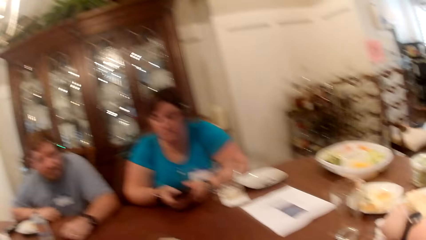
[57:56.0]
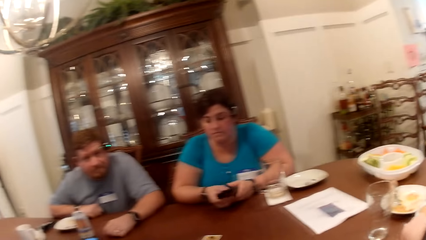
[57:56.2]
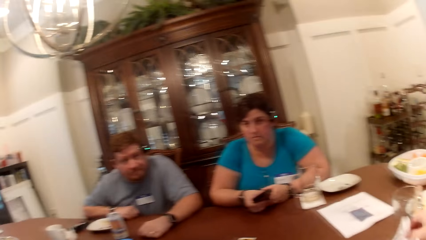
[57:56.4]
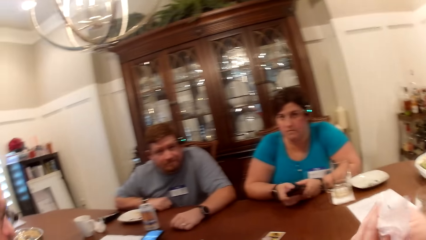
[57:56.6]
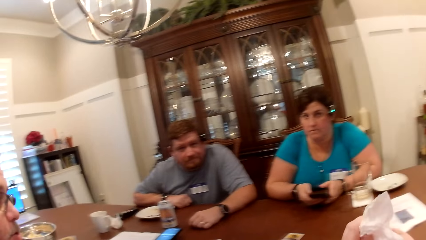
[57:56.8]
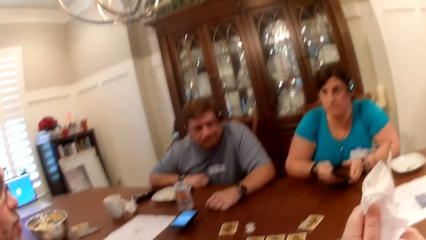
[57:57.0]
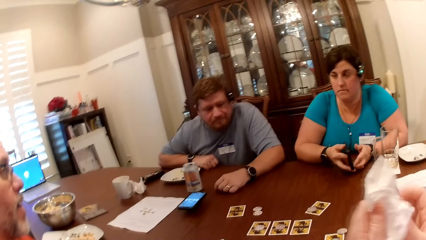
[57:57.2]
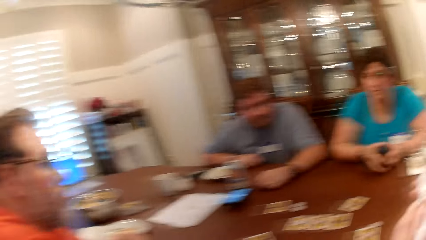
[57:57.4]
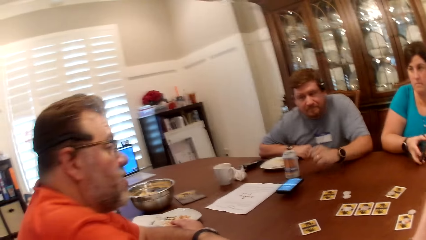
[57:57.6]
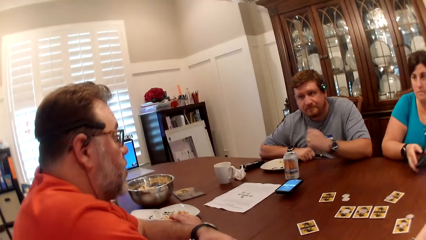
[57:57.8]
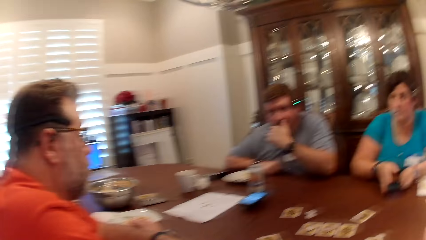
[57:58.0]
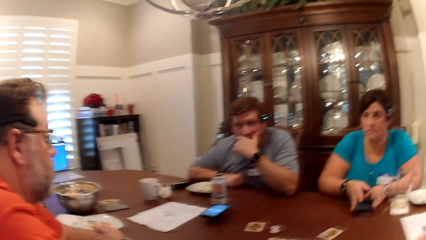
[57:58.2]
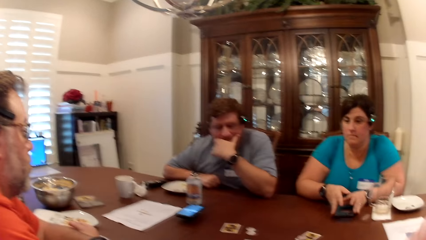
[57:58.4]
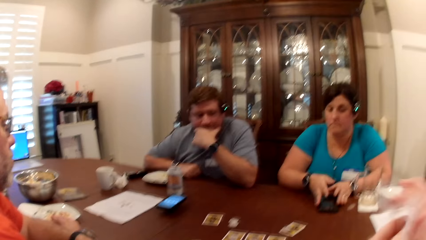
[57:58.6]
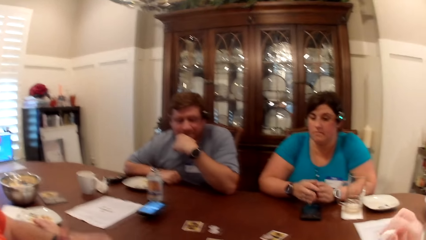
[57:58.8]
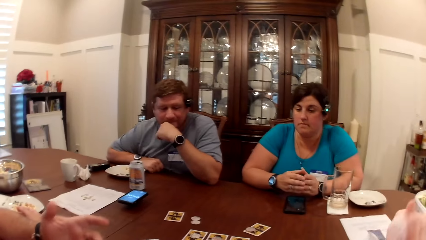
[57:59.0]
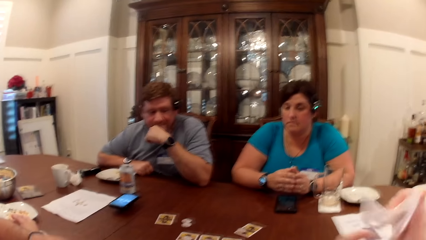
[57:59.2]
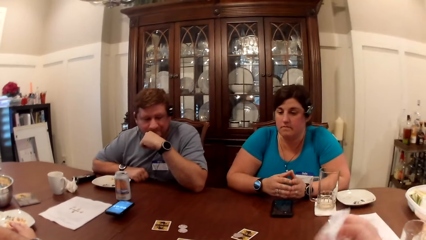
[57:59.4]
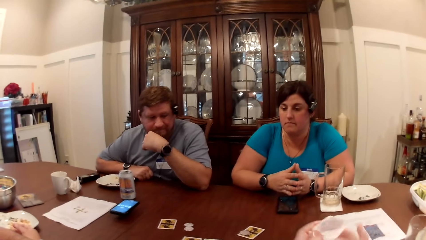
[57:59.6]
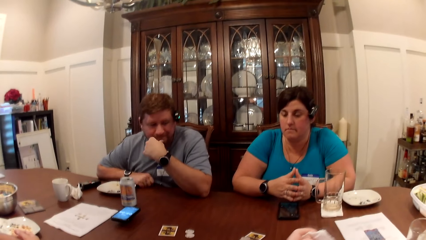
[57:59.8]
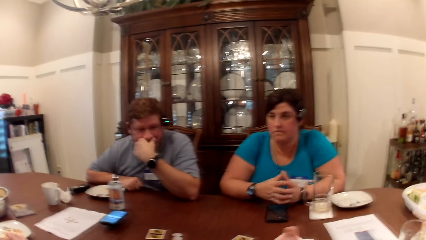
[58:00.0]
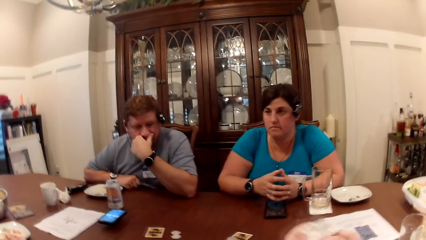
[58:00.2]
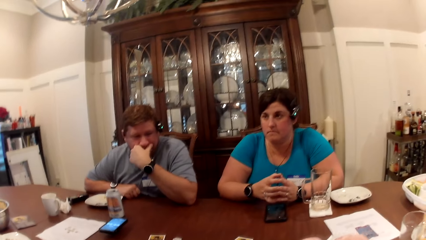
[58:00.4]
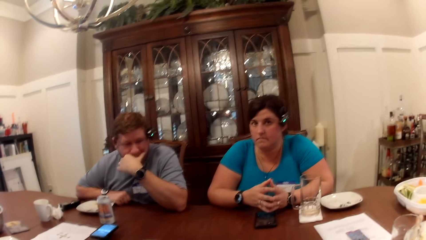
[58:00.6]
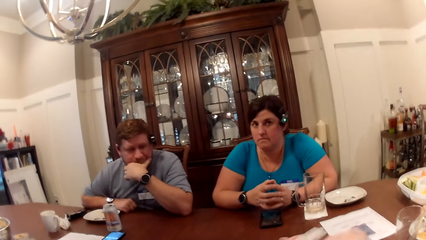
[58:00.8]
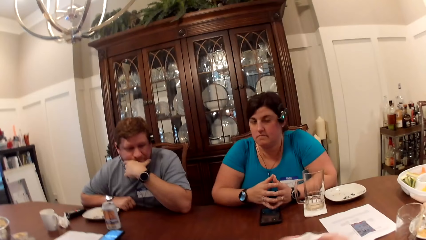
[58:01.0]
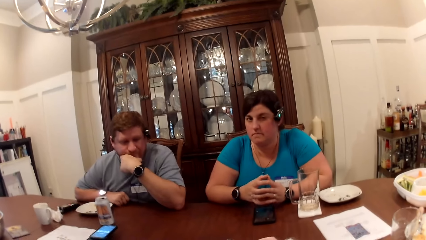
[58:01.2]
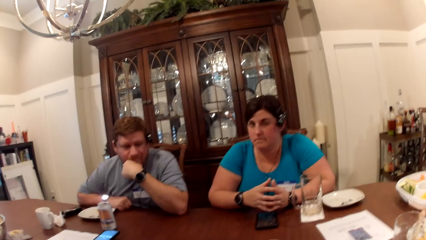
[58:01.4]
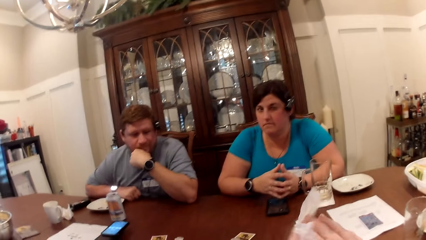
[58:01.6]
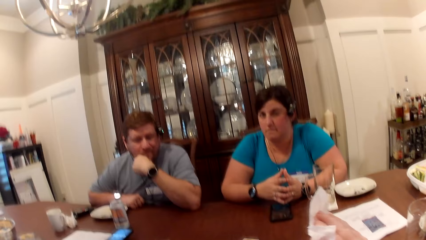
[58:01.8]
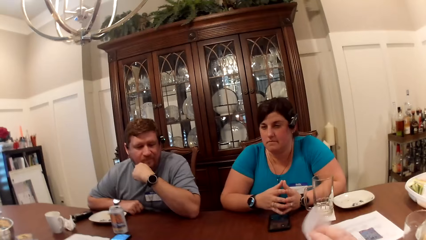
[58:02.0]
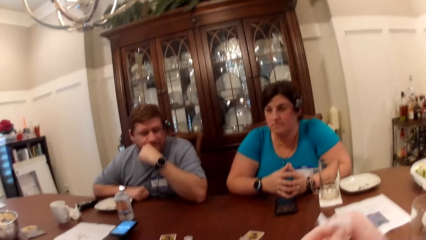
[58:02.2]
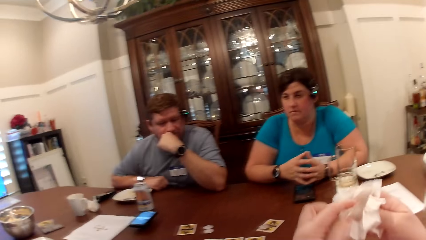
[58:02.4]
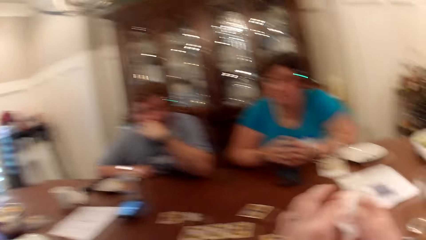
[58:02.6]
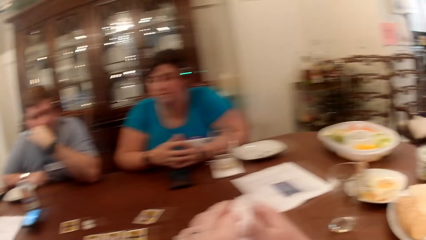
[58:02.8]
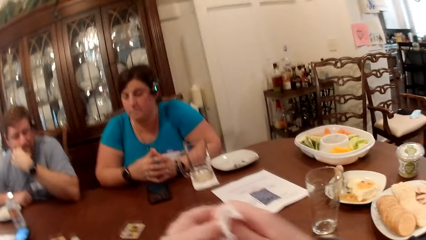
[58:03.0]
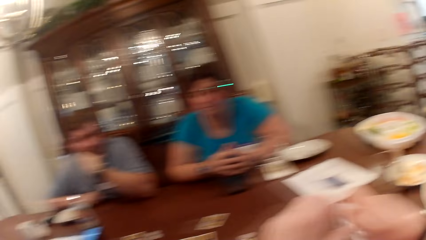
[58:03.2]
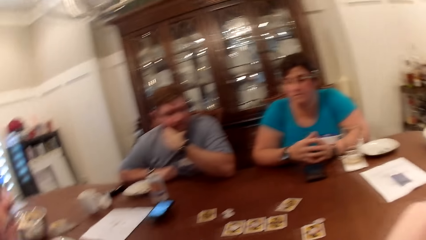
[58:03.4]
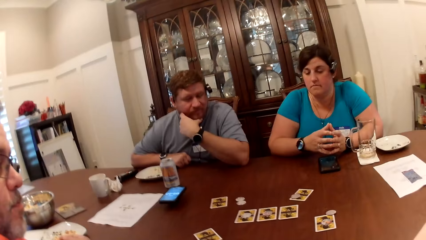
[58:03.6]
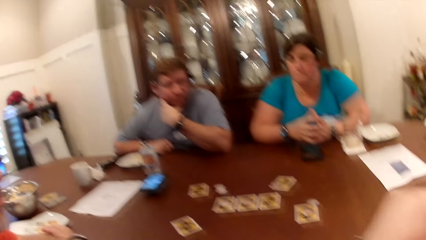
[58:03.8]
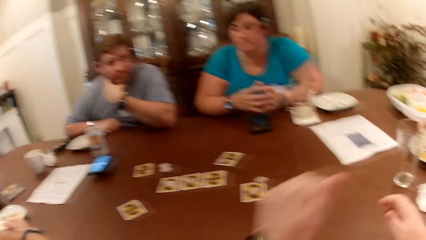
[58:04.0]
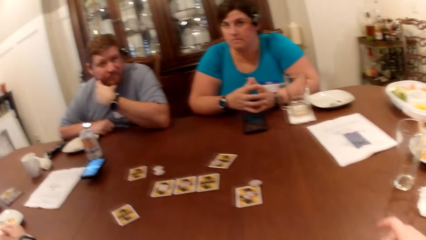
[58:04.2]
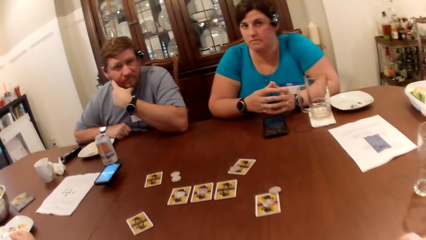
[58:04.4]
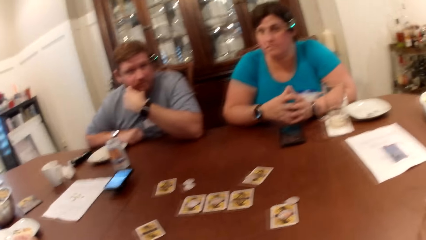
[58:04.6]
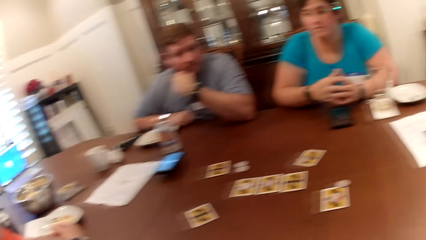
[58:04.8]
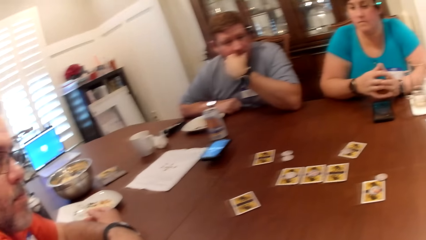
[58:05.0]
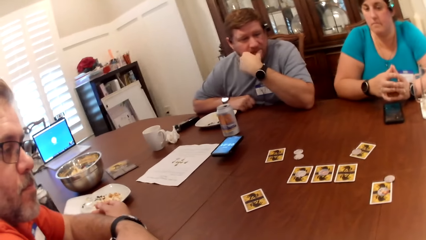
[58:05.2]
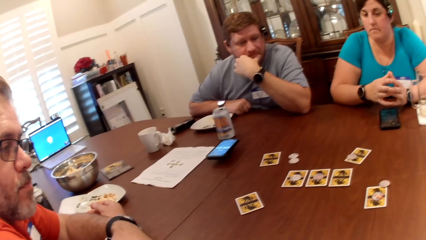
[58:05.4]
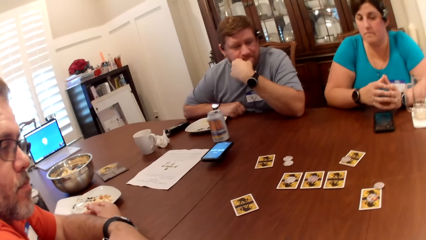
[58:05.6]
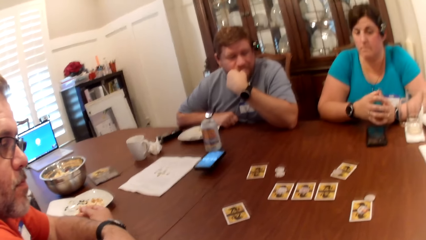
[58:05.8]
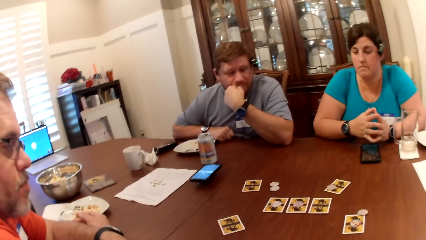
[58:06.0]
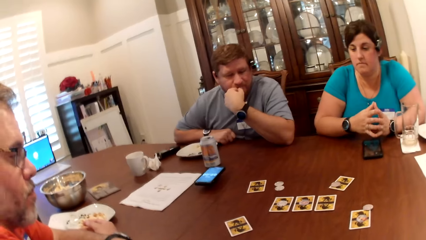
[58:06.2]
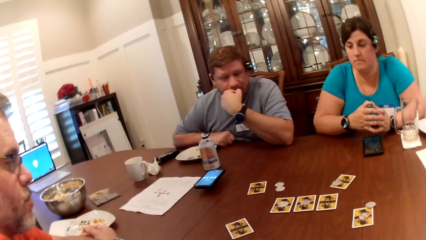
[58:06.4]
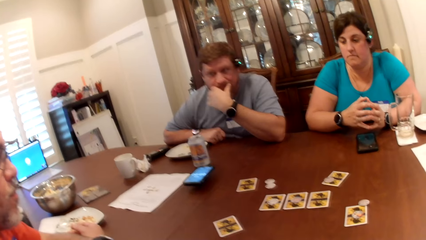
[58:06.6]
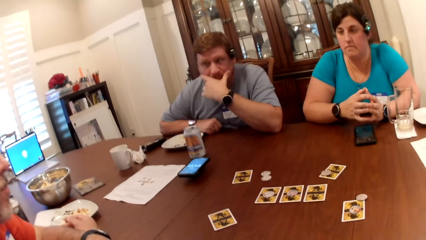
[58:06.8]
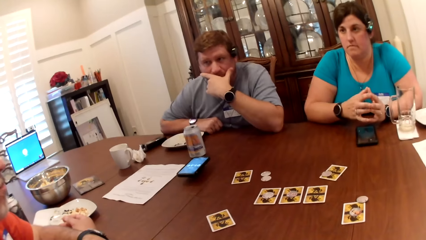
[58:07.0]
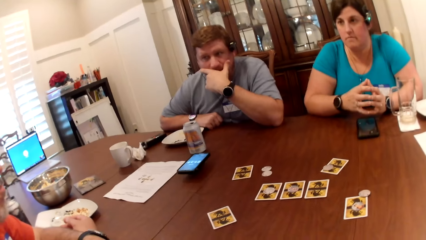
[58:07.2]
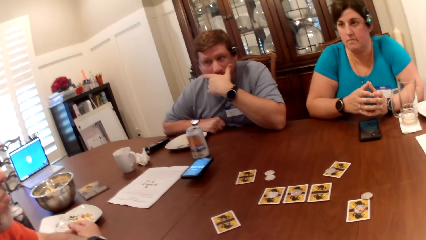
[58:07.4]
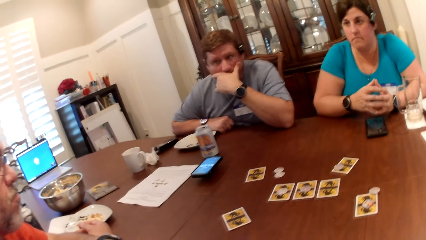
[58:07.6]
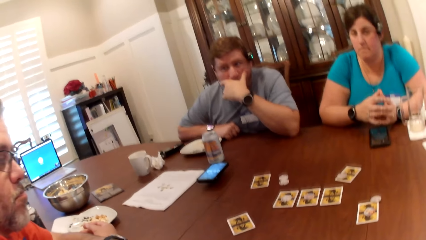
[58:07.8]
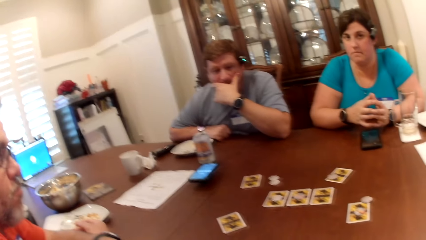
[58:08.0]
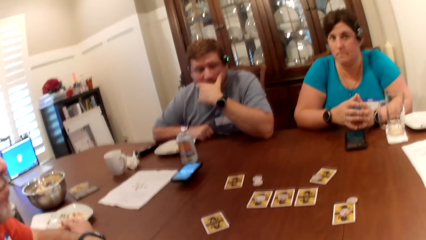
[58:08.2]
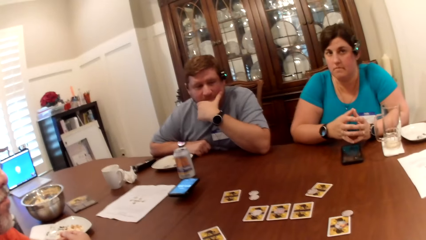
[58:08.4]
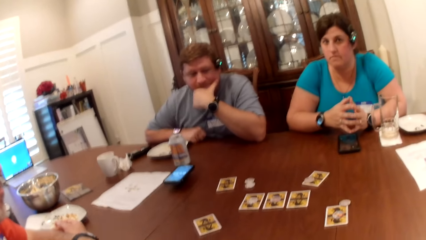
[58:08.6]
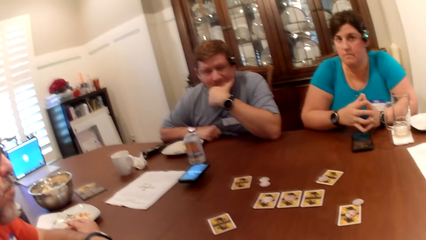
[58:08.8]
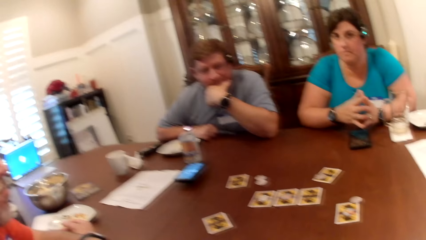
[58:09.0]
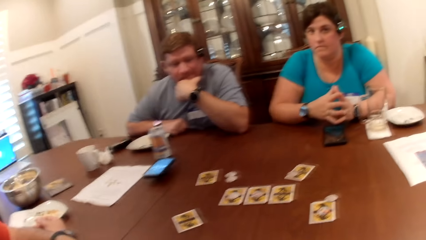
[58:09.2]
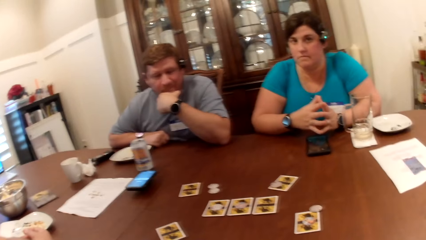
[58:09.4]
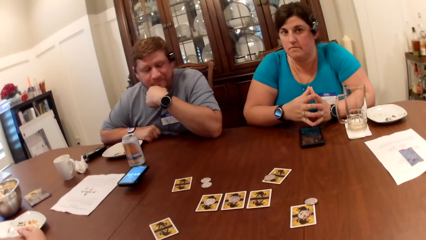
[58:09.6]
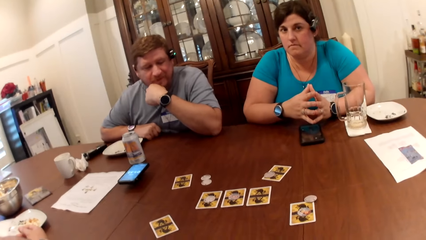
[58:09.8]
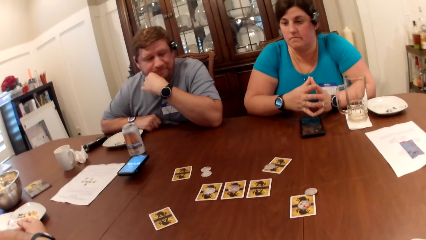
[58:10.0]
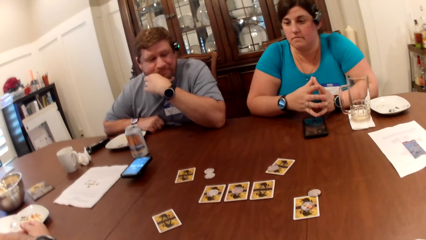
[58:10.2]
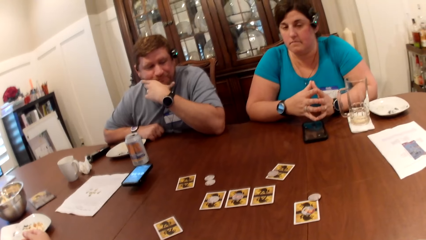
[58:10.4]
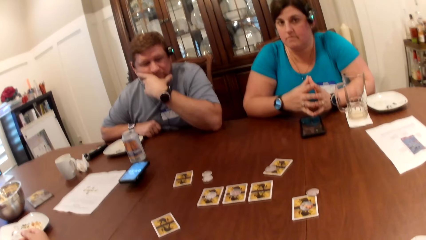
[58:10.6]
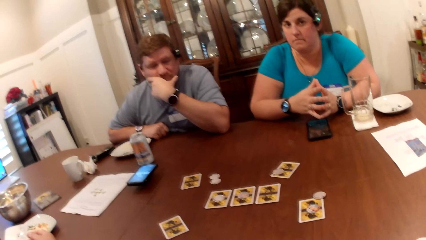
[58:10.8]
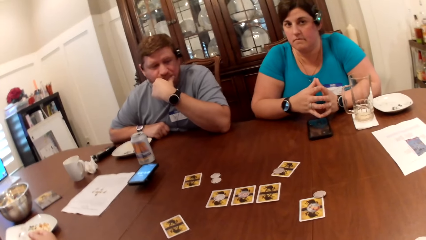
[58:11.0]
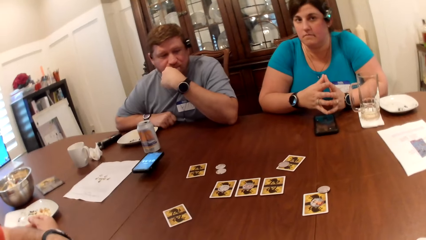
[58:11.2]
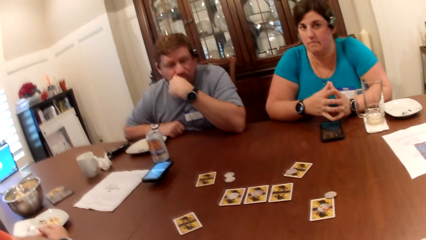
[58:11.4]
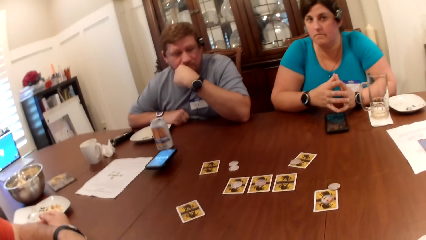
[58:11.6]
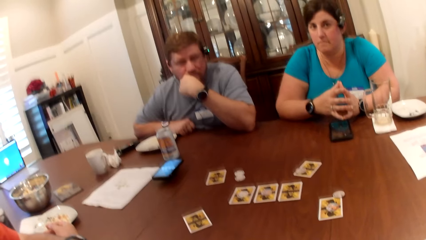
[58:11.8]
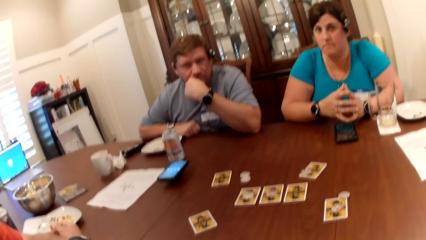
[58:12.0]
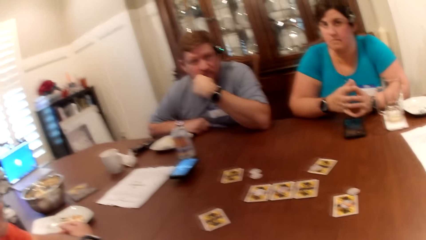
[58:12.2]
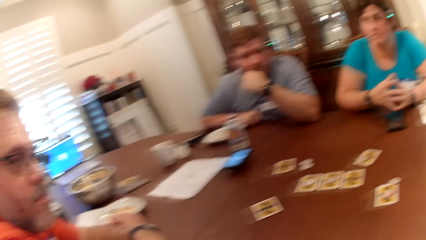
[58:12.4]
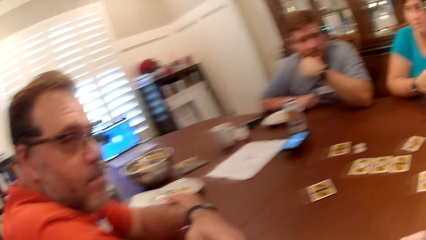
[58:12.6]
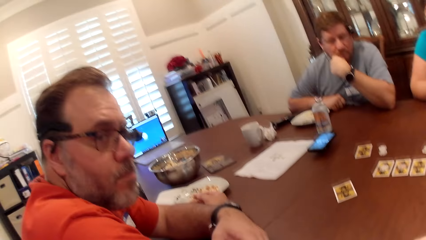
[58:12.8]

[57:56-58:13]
The camera wearer picks up the serviette from the table with her right hand. She cleans both hands with the serviette. A man touches his face with his left hand. The camera wearer converses with another man, a woman and the first man. She places the serviette on the table. She looks around.
